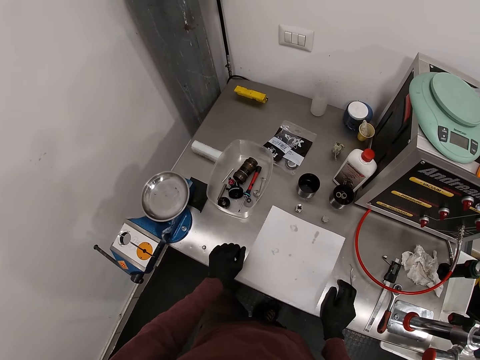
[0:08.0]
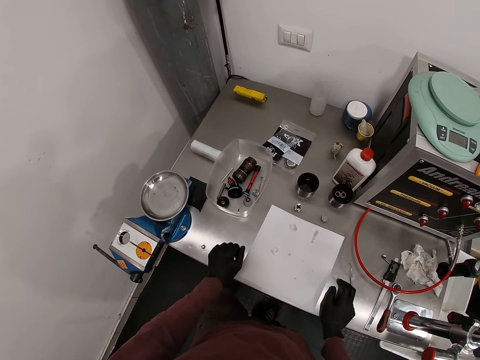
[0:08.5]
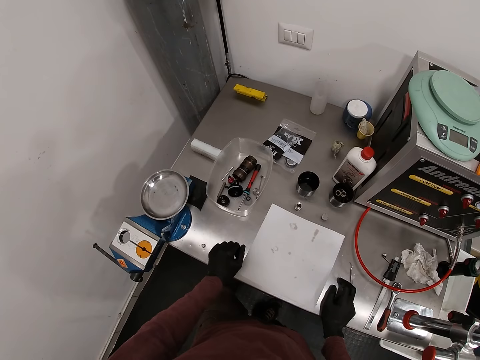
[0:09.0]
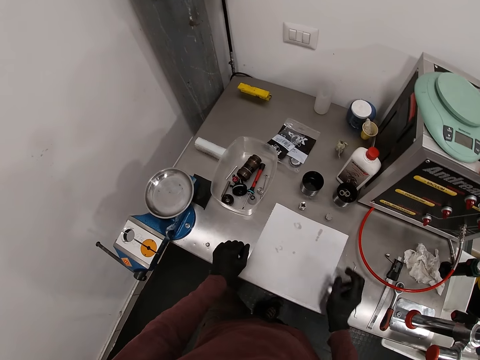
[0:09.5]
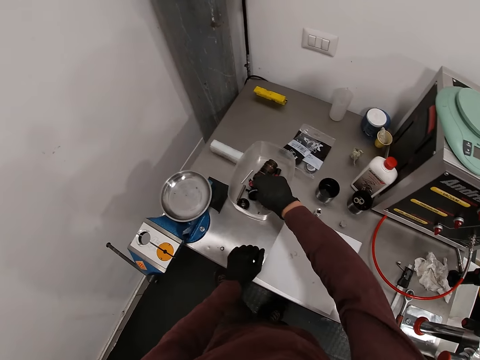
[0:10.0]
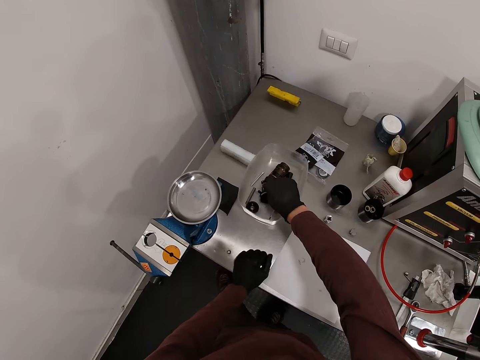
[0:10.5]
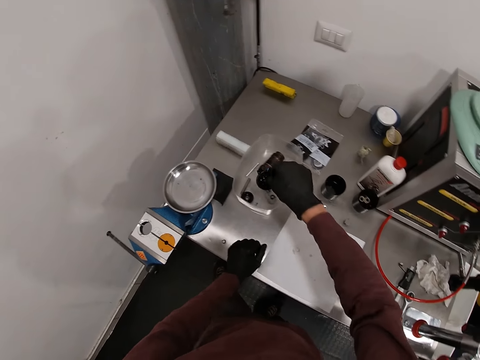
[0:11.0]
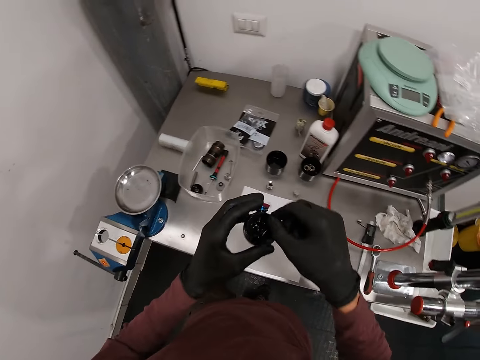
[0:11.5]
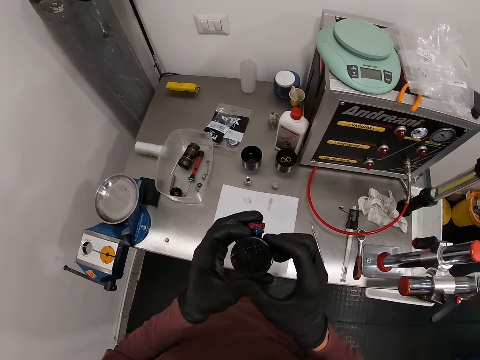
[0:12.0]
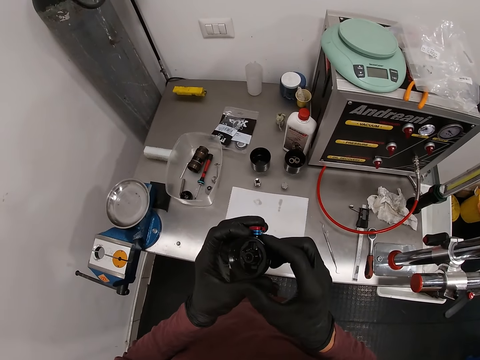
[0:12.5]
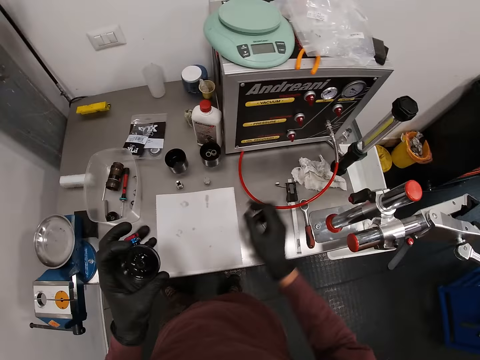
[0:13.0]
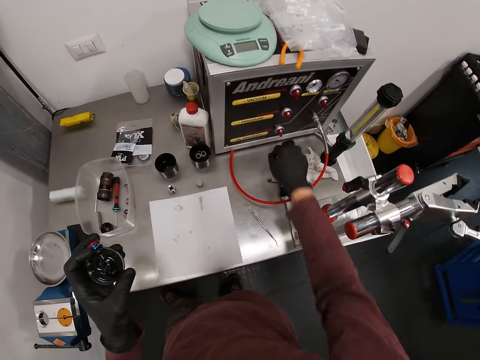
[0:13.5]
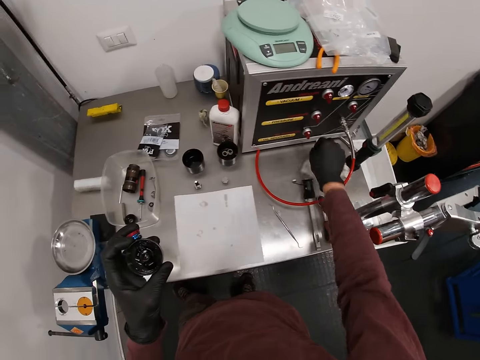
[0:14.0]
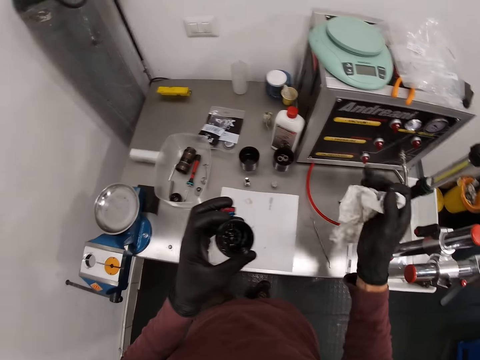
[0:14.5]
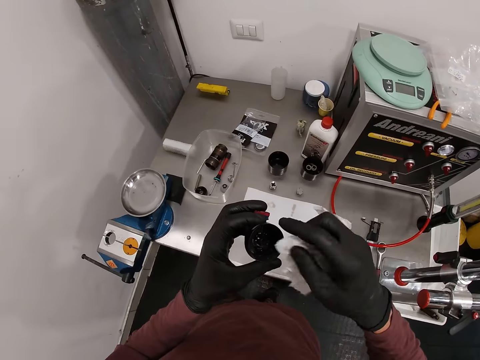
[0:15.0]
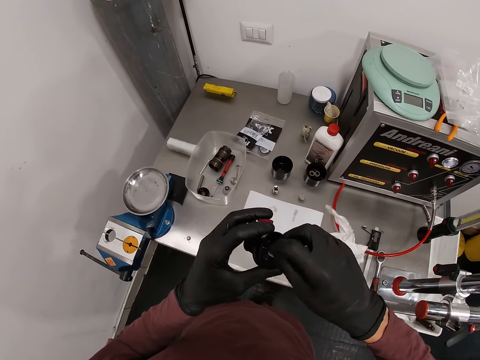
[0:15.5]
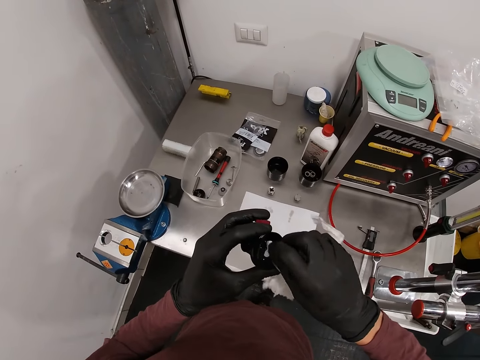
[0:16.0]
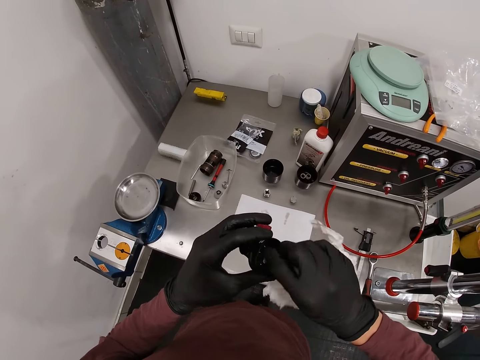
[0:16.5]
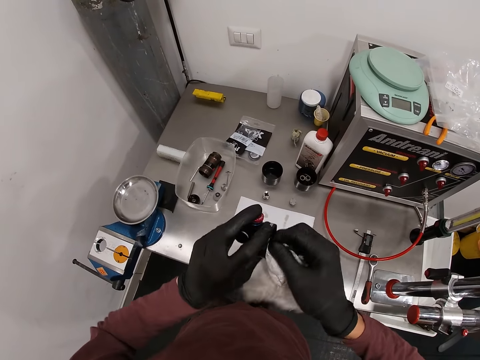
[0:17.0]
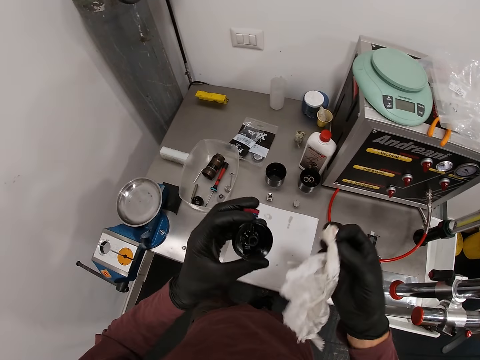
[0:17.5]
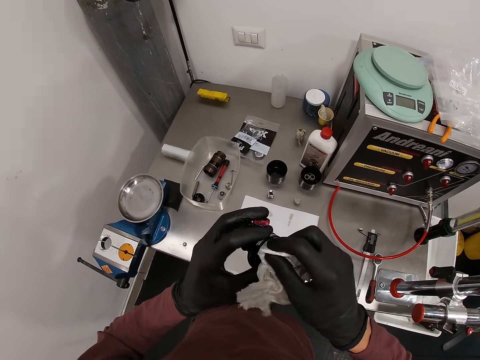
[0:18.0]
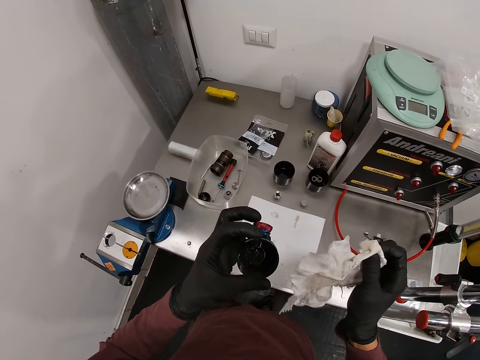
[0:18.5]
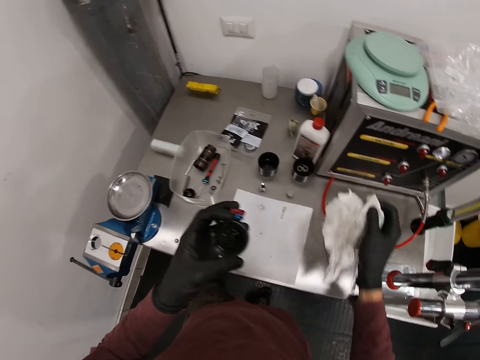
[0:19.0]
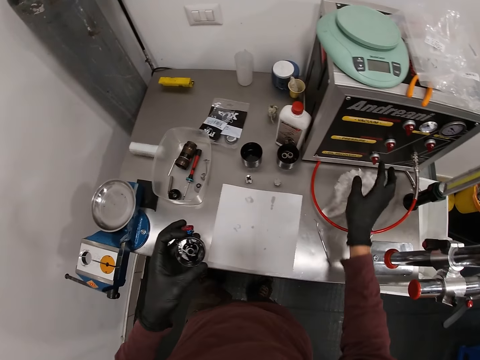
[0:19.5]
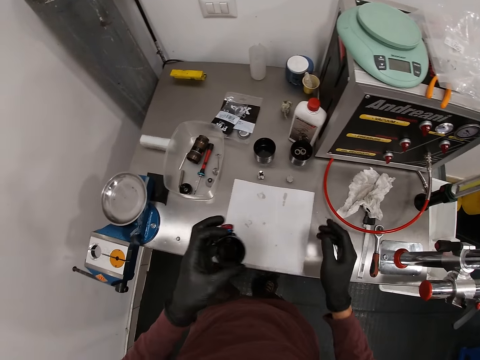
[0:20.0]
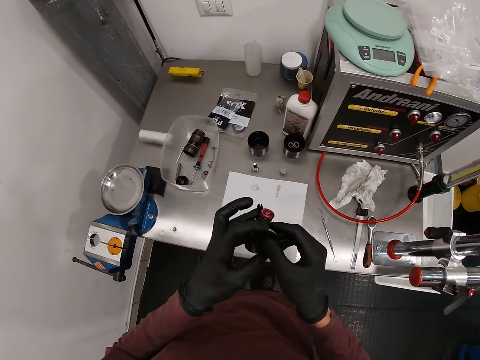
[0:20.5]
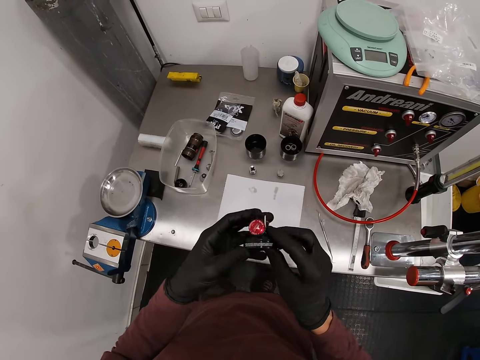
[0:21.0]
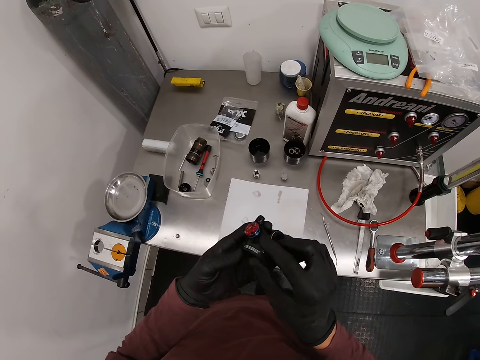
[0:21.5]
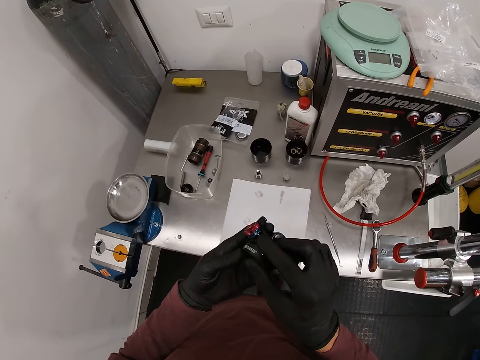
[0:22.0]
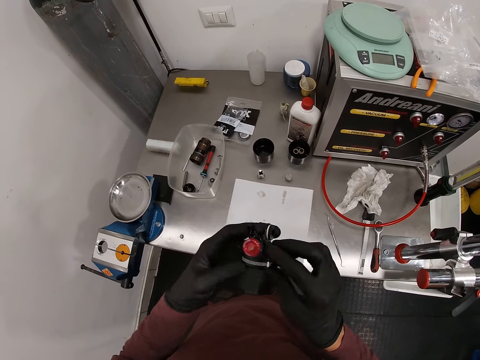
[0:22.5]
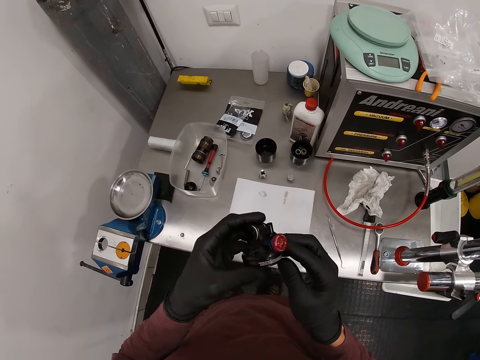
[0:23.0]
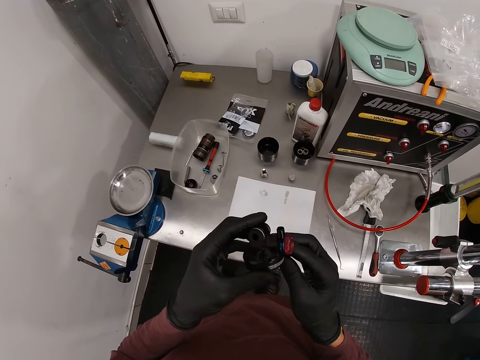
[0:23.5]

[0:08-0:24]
The camera wearer picks a carburetor in a bowl with his right hand. He holds something. He looks at something. He holds something with the left hand. He picks a piece of paper on the table with his right hand. He cleans the carburetor with the piece of paper in his right hand. He drops the piece of paper on the table with his right hand. He examines the carburetor with his hands. He holds something.

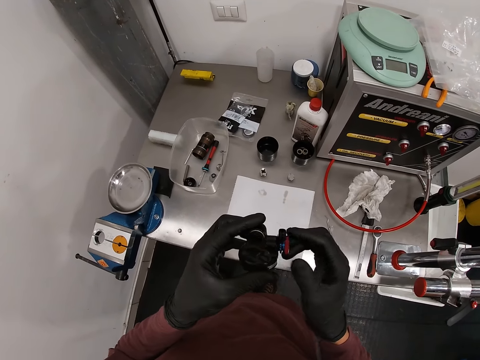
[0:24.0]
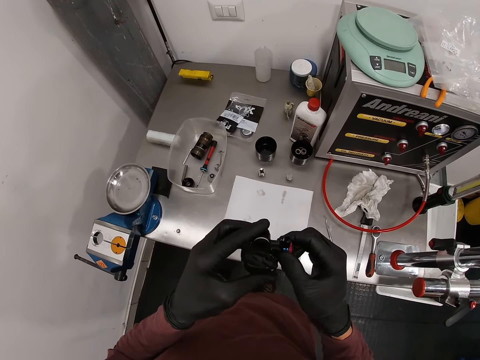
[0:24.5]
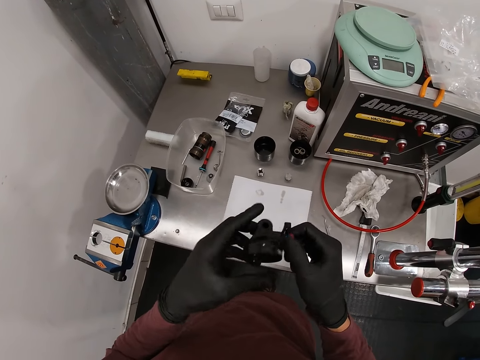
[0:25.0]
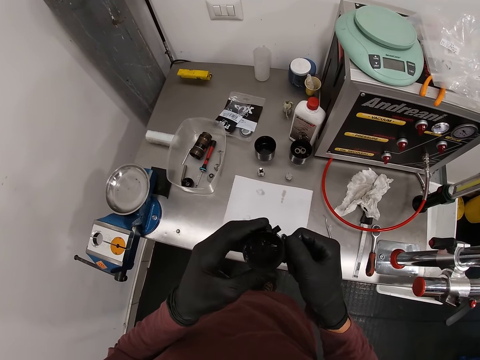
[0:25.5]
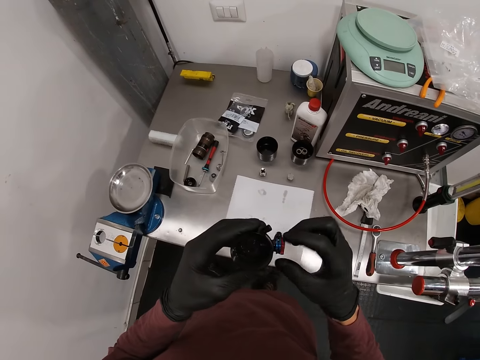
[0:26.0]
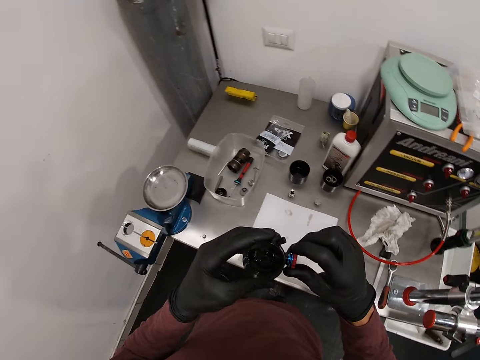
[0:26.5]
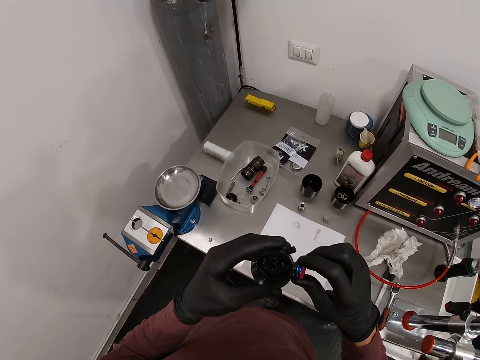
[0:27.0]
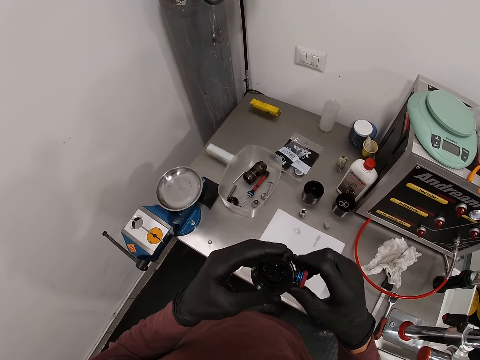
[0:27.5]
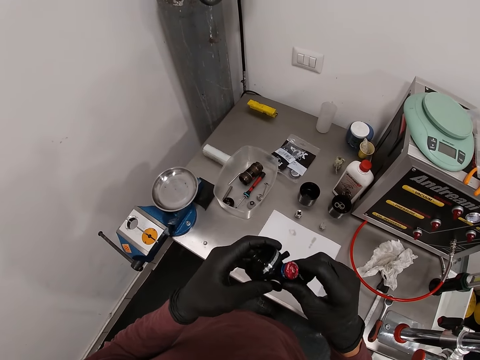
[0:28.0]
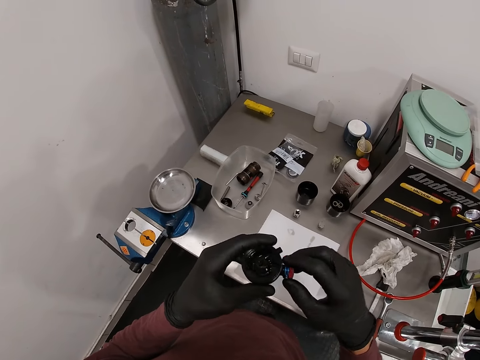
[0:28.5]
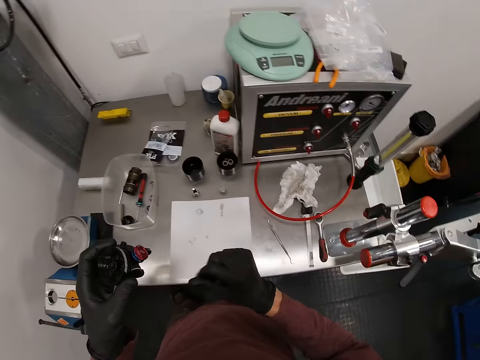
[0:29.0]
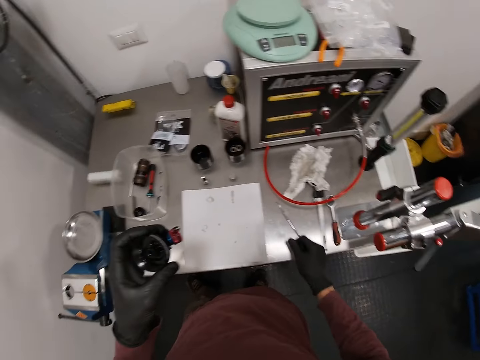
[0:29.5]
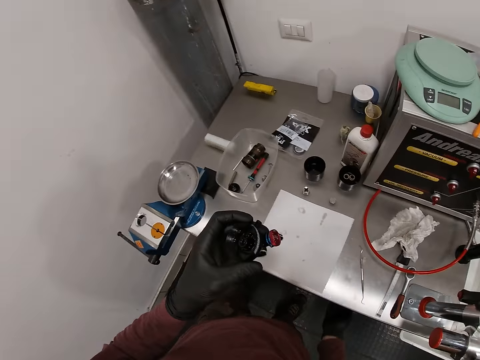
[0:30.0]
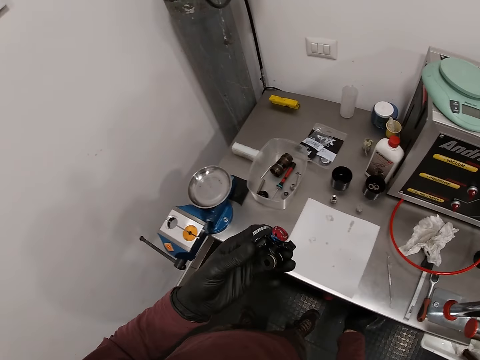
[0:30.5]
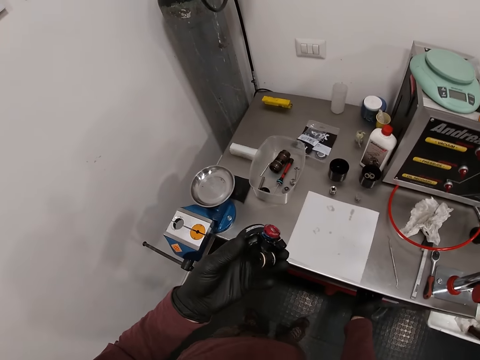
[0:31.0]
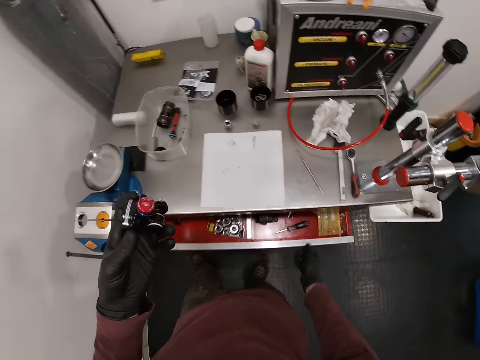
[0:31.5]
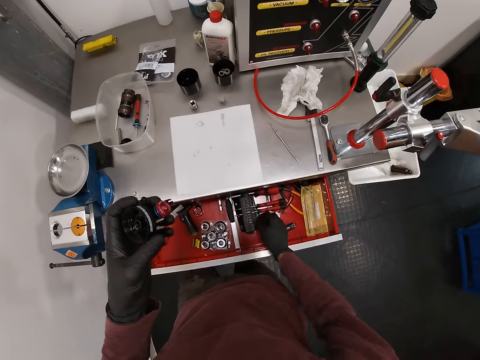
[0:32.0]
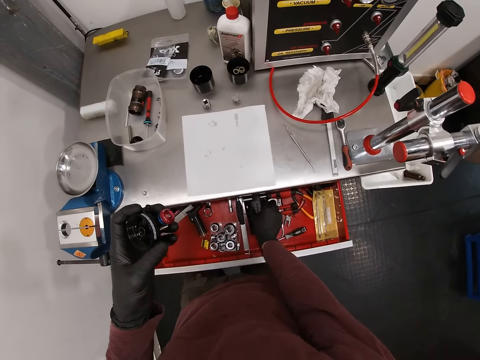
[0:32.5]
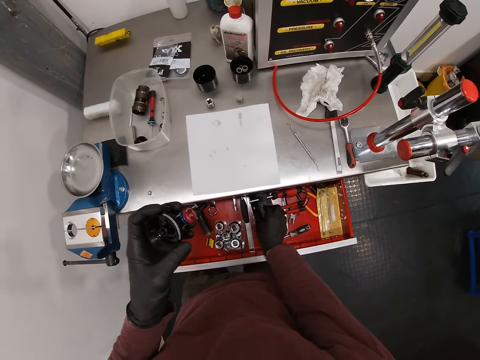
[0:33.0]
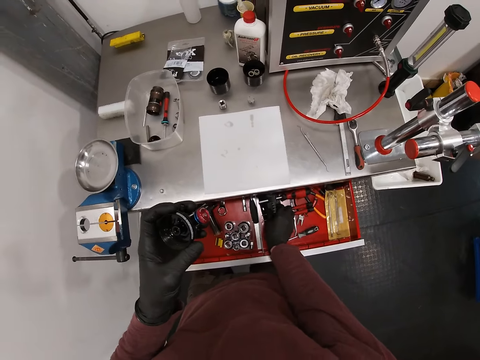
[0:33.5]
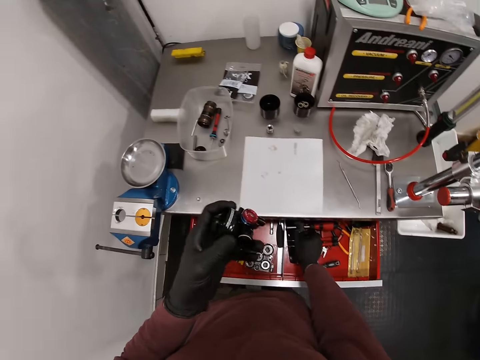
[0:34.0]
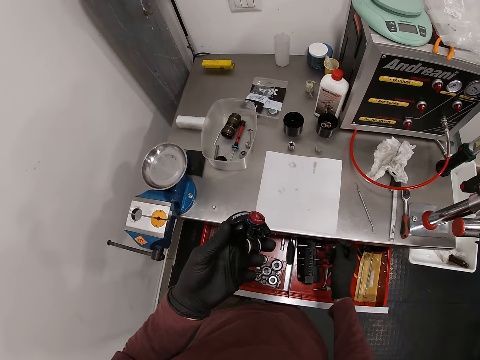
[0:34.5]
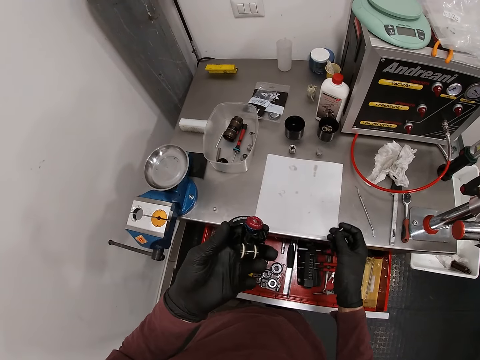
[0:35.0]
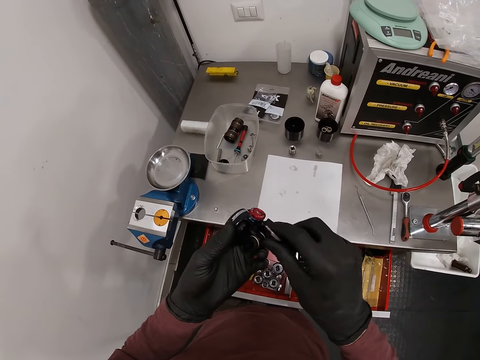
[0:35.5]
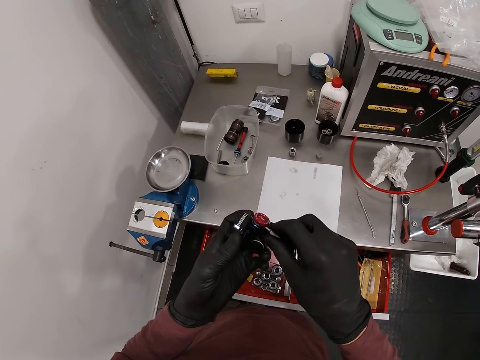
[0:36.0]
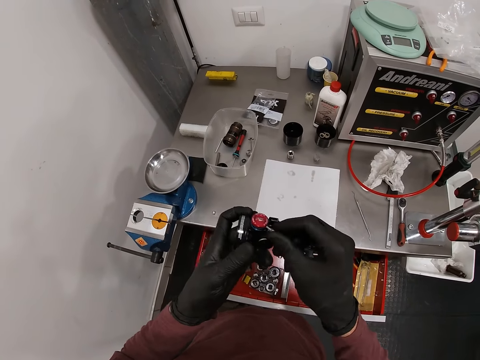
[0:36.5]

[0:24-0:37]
The camera wearer touches the knob. He turns something. He turns the knob. He holds something with the left hand. He looks at something. He opens a drawer with his right hand. He takes out a bolt from the drawer with his right hand. He inserts the bolt into the carburetor with his right hand.
